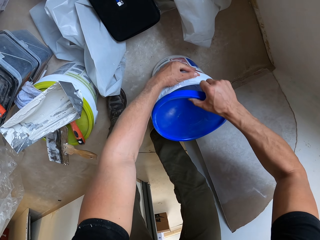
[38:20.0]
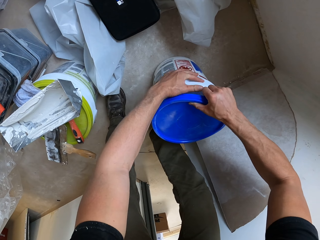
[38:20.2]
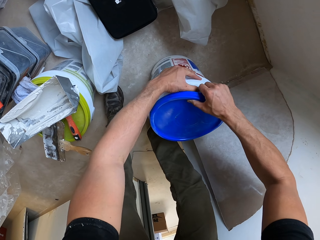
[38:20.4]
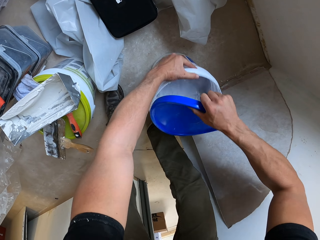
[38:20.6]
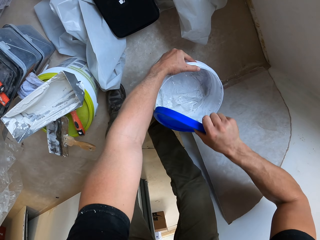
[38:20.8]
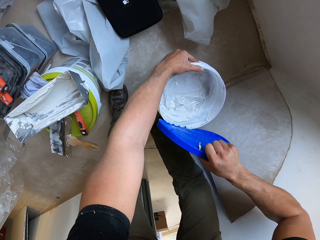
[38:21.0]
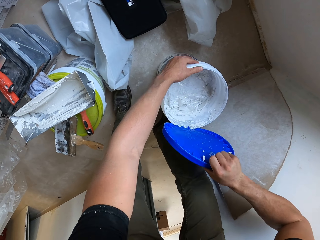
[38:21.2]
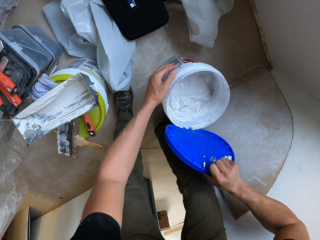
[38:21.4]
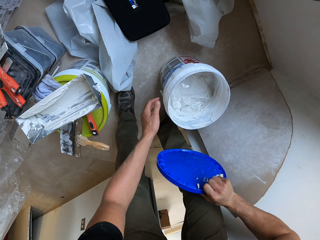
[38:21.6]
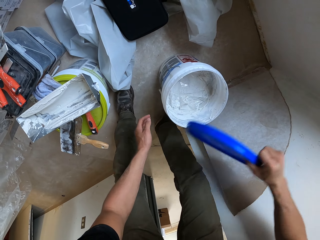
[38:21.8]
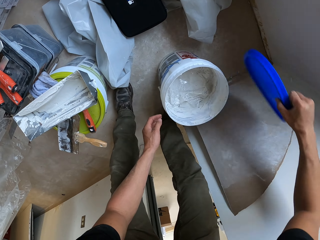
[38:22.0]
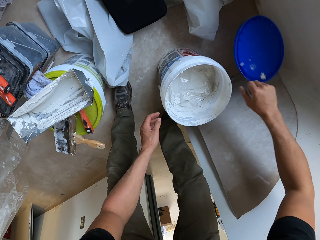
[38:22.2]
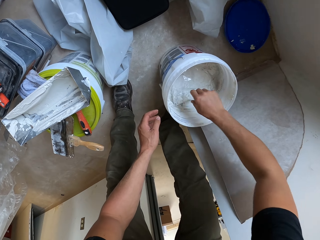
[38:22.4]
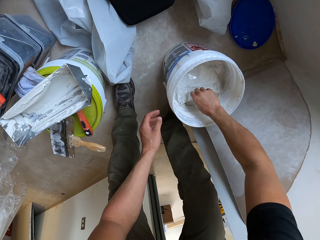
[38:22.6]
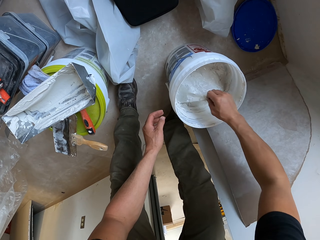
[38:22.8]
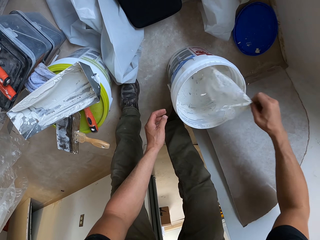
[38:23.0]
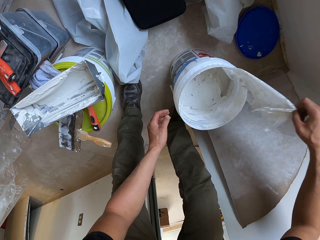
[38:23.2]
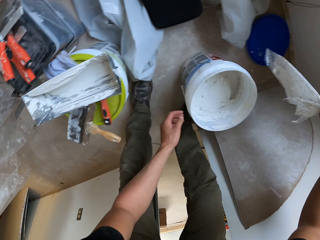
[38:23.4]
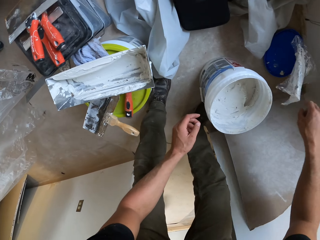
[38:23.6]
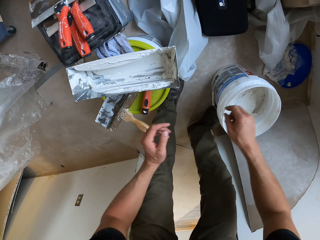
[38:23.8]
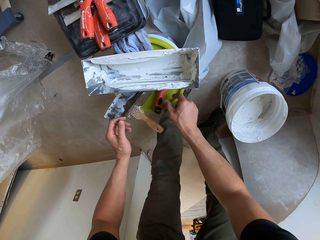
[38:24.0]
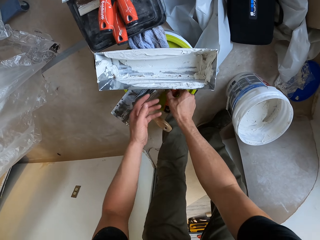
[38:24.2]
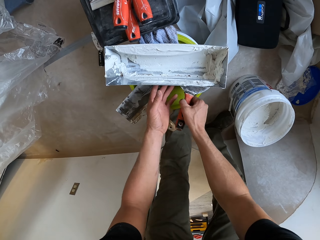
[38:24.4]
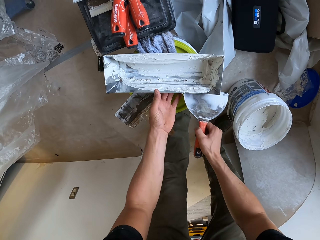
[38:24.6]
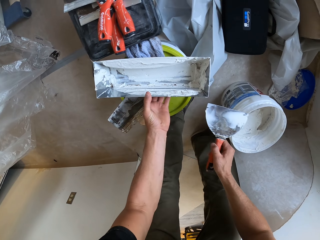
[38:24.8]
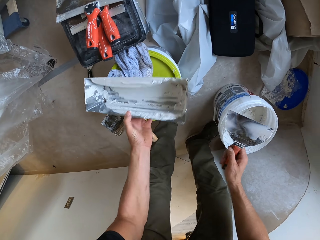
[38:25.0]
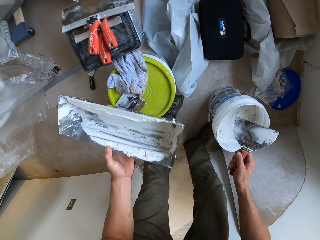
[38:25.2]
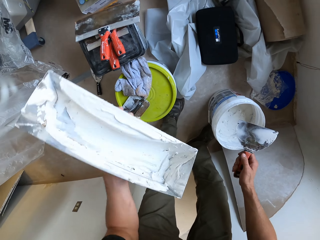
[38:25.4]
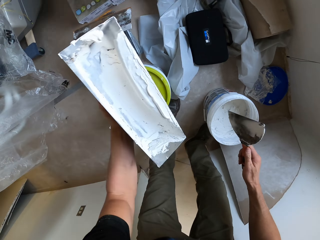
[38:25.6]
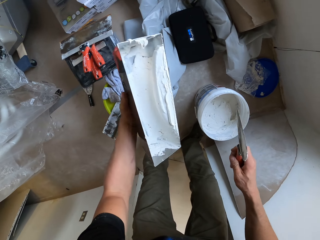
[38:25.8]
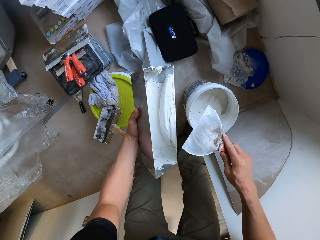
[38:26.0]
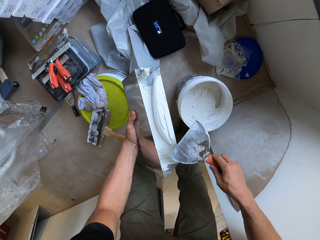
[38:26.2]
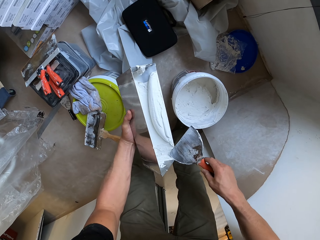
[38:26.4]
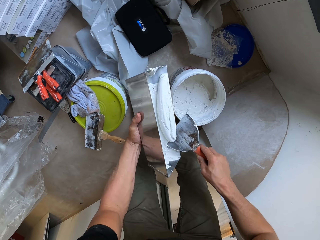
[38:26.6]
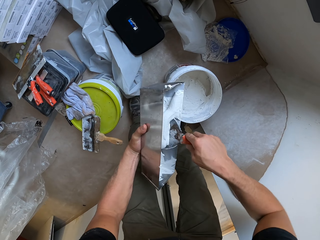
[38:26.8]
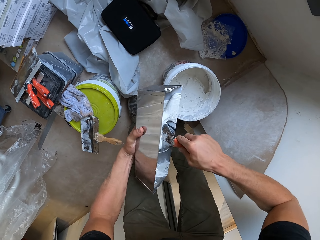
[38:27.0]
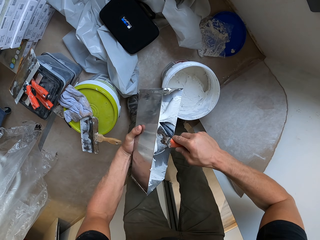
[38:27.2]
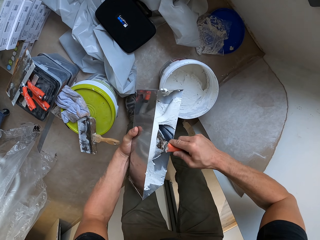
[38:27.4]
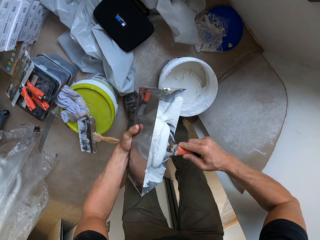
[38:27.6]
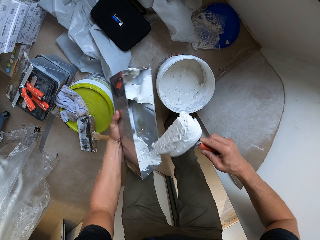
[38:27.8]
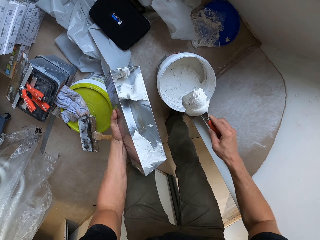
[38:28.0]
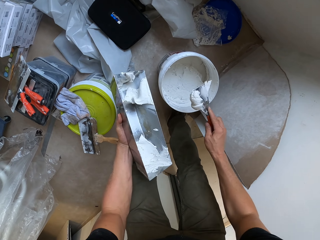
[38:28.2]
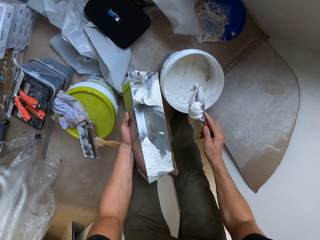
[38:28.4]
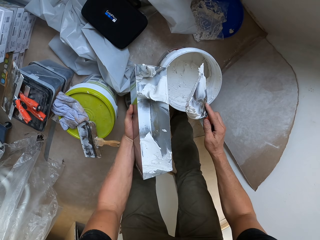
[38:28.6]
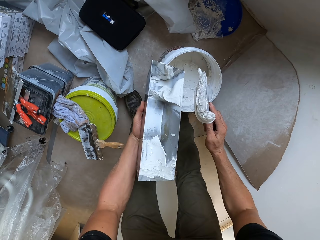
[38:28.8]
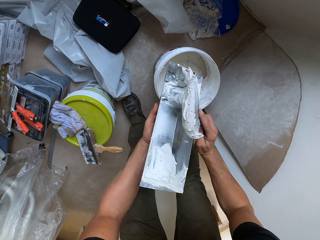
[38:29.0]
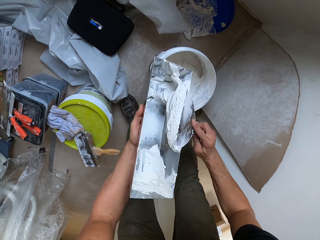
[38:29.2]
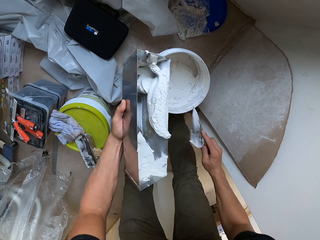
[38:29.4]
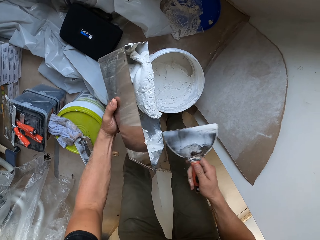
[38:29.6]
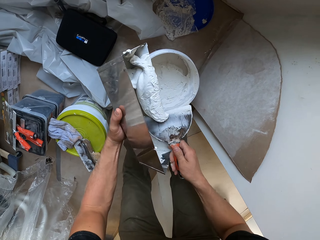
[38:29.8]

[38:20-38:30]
The camera wearer drops the lid on the floor. They remove the polythene bag or paper from the paint. They pick up the taping knife on the bucket. They pick up the paint tray from the bucket top. They scoop paint from the paint can with the taping knife or trowel. They put the paint on the paint can. They rub the paint on the paint tray.

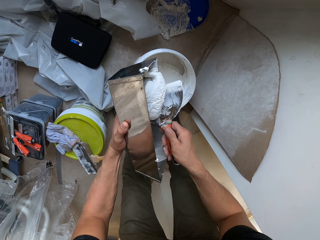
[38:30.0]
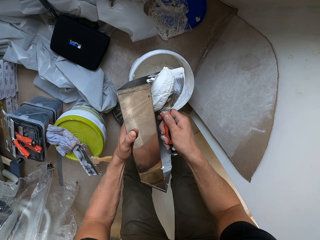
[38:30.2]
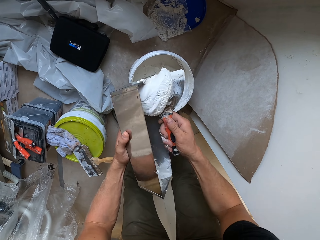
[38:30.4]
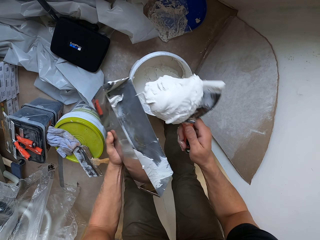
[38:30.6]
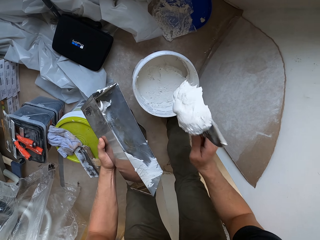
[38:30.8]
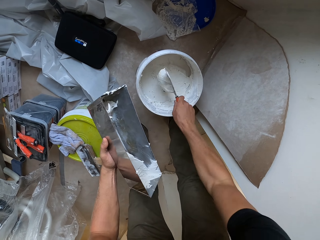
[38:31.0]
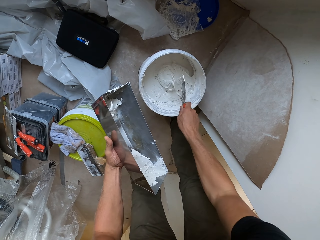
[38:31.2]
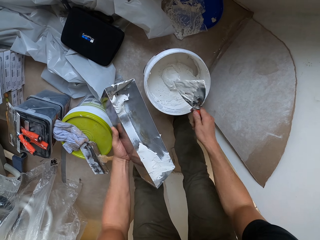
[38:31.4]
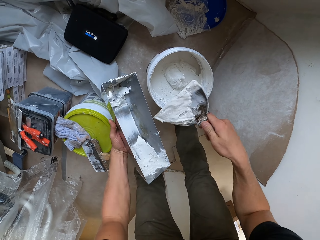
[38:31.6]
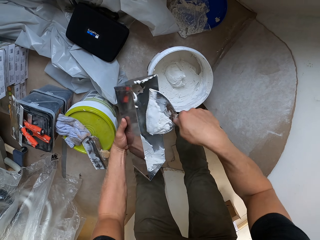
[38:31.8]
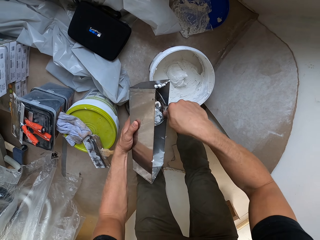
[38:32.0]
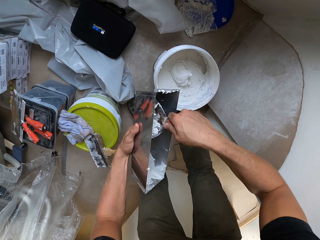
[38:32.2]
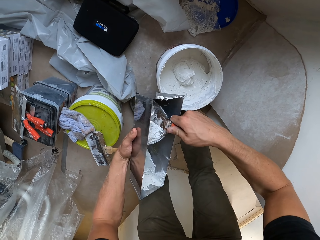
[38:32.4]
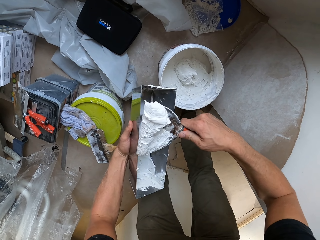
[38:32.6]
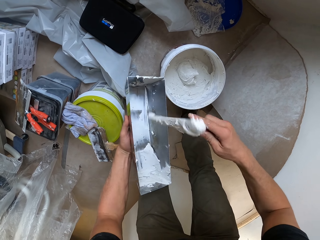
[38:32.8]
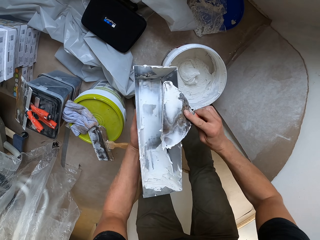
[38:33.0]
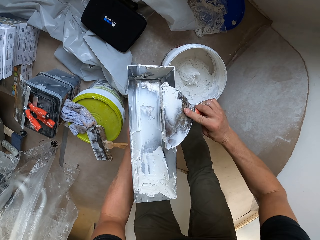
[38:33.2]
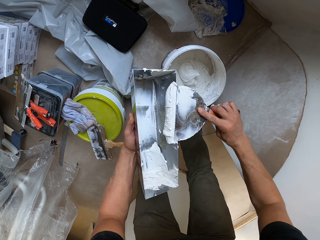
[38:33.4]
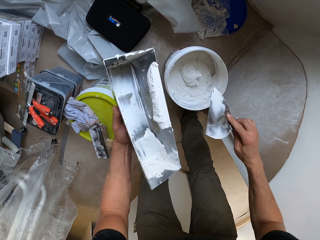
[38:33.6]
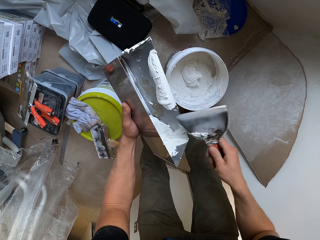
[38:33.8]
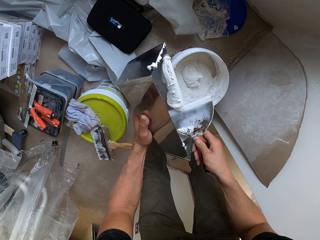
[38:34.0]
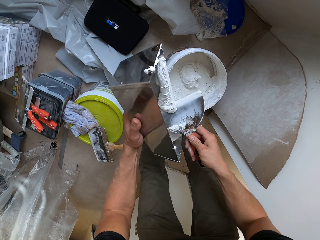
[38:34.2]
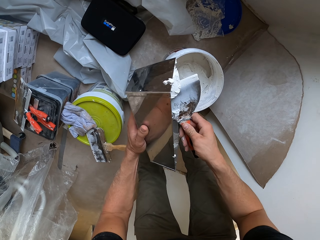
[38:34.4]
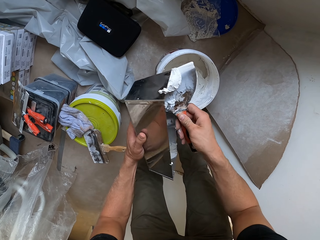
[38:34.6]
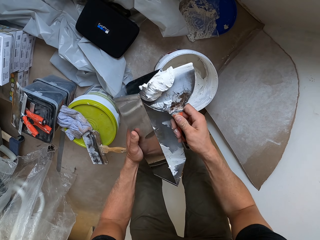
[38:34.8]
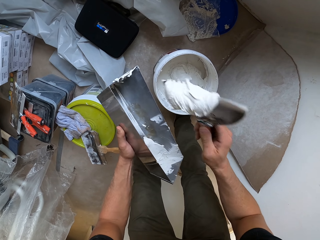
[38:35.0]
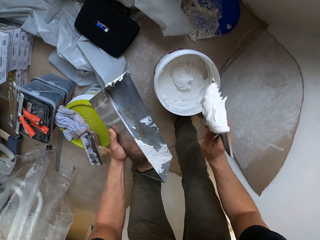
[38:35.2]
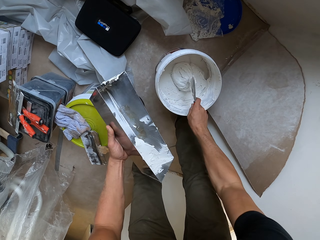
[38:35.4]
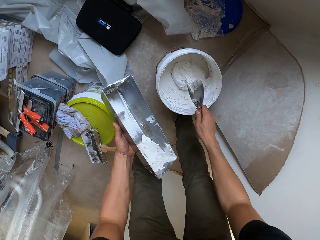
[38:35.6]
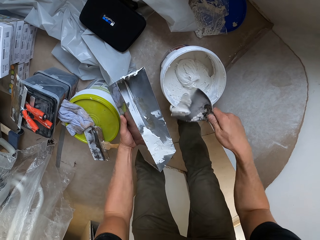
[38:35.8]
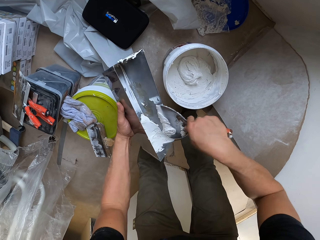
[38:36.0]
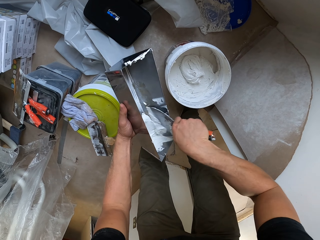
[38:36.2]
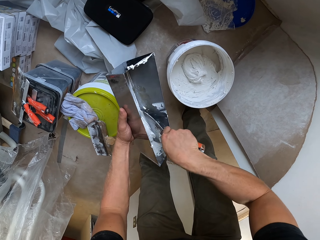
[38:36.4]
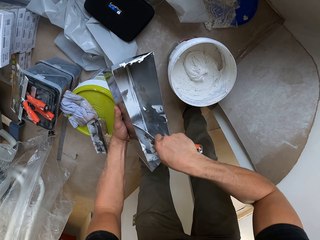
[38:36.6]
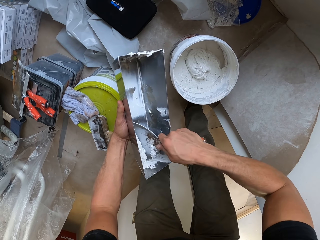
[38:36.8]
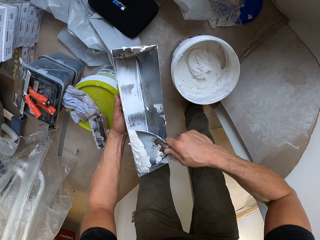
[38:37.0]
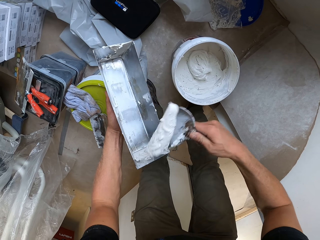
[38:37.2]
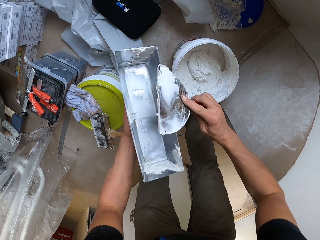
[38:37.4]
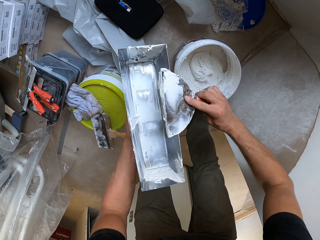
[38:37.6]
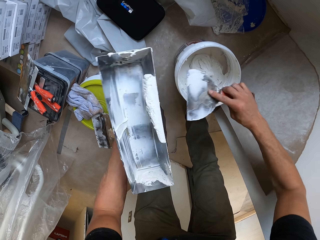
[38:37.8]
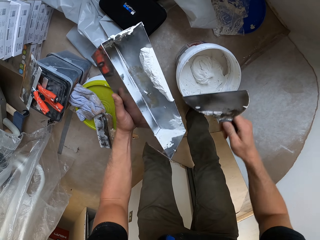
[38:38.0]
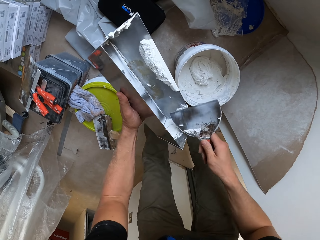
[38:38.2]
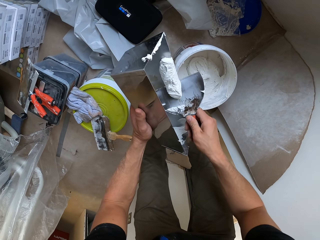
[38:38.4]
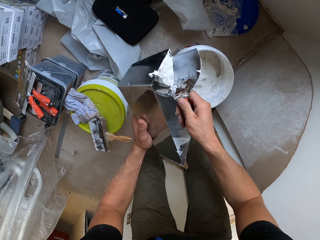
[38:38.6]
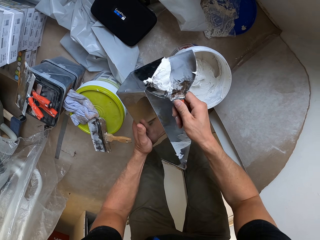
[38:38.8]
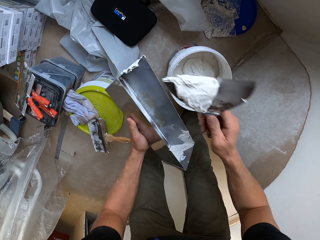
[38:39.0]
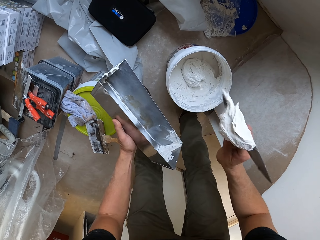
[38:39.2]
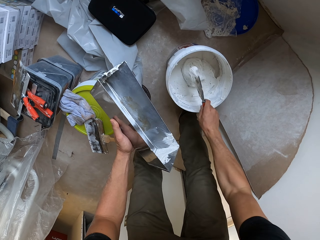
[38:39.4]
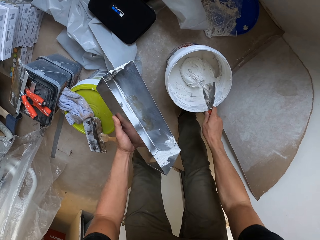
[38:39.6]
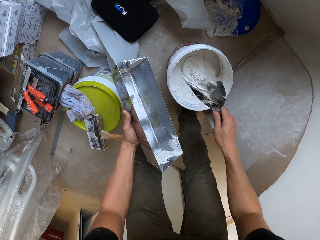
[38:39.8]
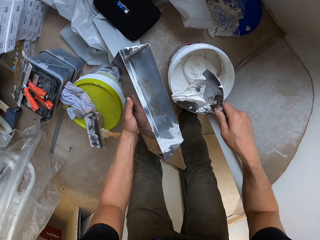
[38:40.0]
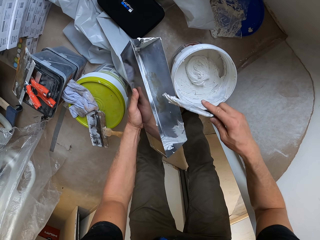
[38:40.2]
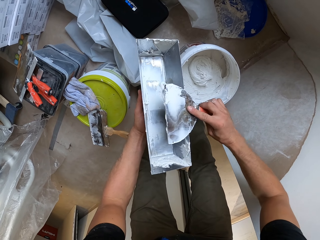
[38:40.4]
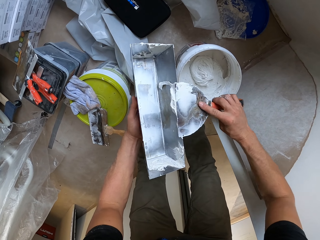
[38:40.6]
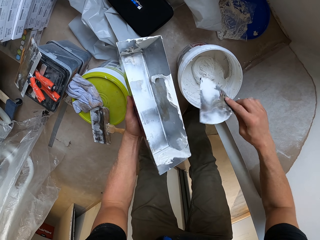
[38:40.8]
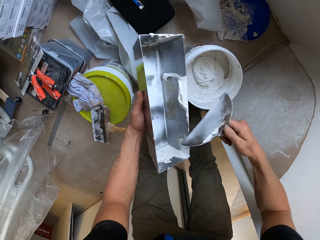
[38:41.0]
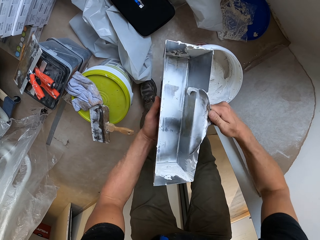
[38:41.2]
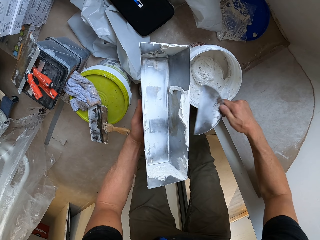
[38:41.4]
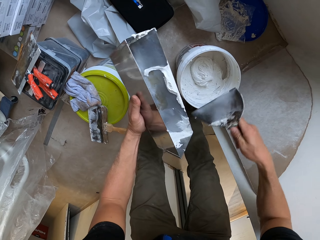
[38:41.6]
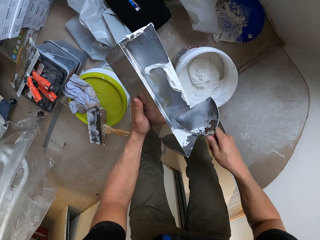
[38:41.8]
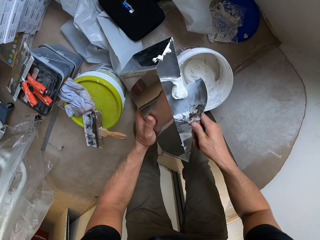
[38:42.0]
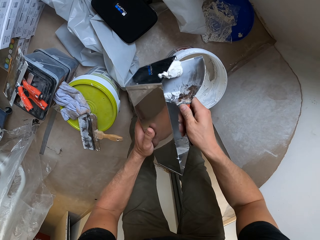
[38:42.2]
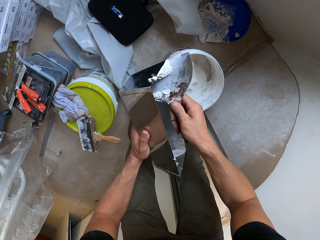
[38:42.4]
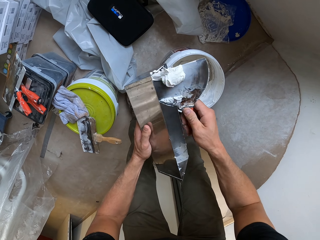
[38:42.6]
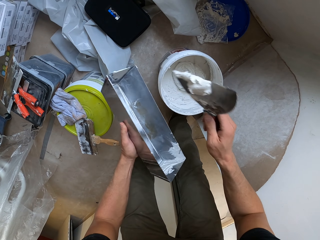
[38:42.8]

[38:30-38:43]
The camera wearer scoops the paint. They put the paint in the paint bucket. They scoop paint from the paint can with the trowel. They put the paint on the paint can and rub the paint on the paint tray. They scoop the paint. They put the paint in the paint bucket. They scoop paint from the paint can with the trowel. They rub the paint on the paint tray. They scoop the paint. They put the paint in the paint bucket. They rub the paint on the paint tray. They scoop the paint.
